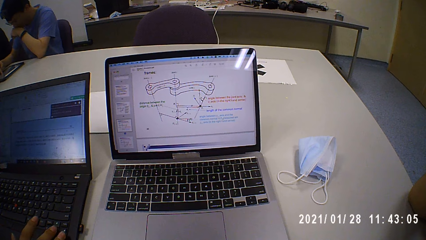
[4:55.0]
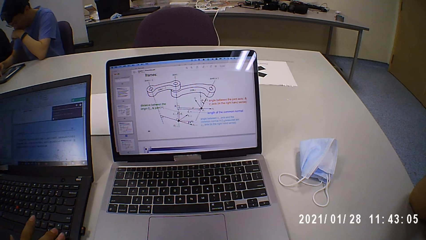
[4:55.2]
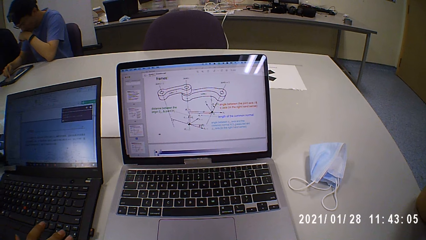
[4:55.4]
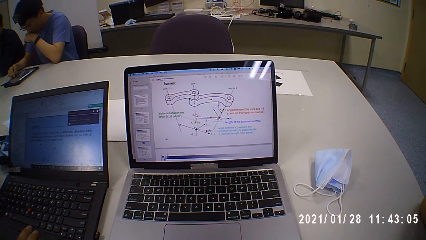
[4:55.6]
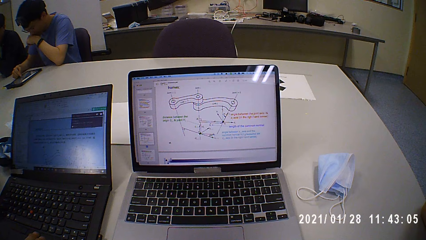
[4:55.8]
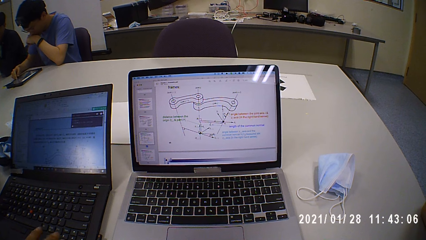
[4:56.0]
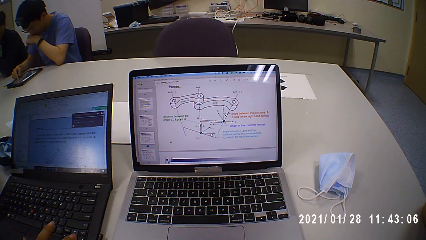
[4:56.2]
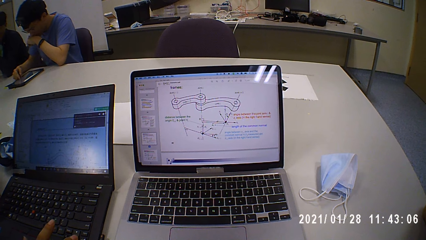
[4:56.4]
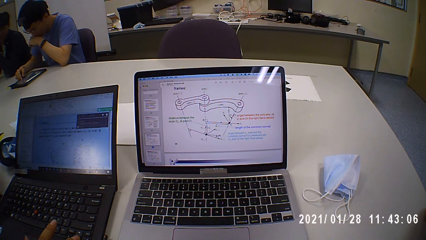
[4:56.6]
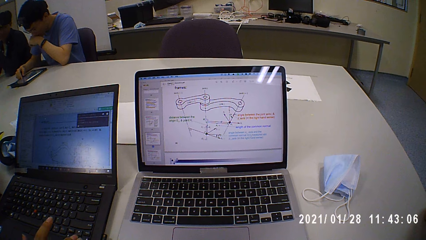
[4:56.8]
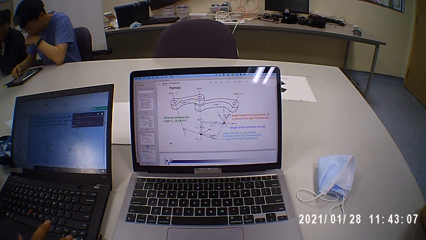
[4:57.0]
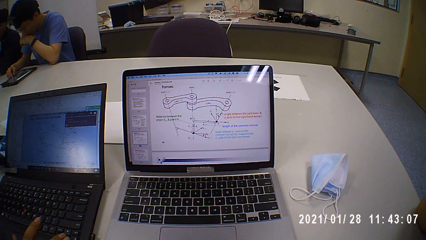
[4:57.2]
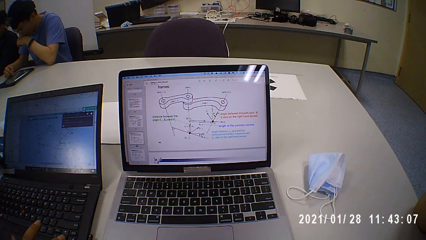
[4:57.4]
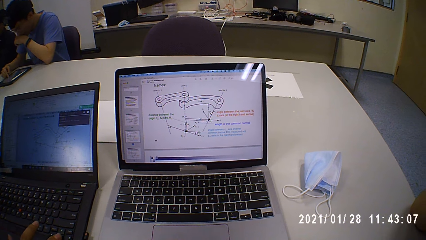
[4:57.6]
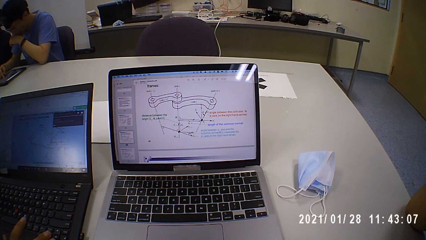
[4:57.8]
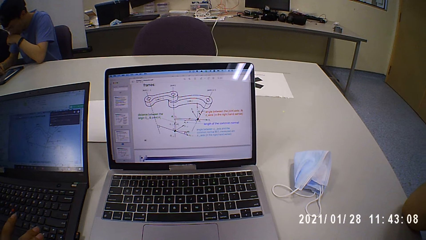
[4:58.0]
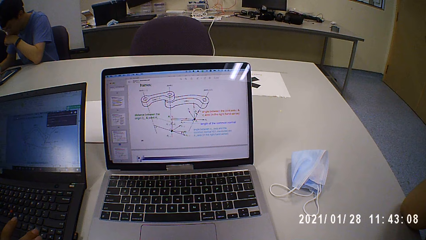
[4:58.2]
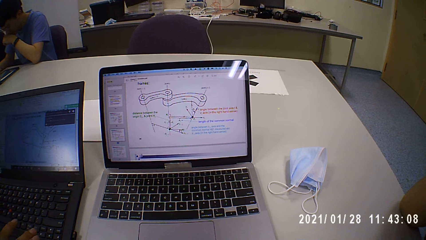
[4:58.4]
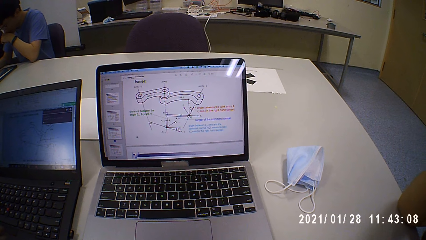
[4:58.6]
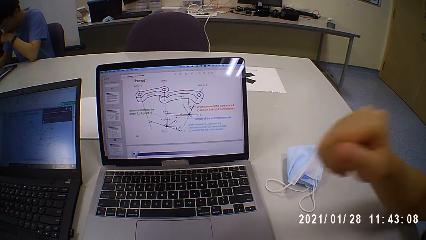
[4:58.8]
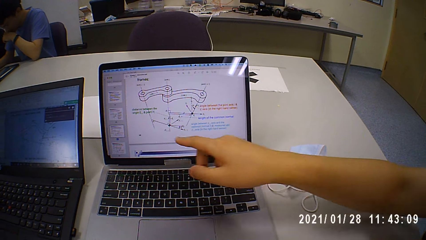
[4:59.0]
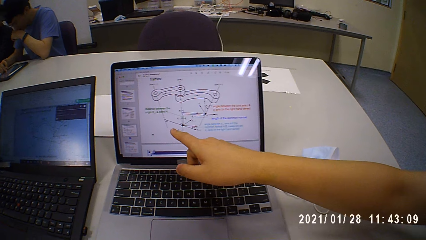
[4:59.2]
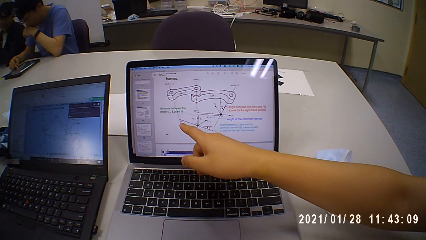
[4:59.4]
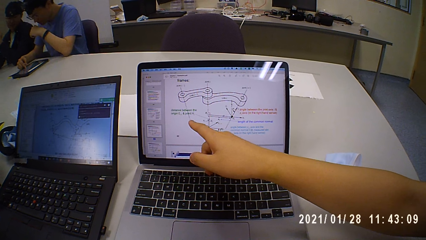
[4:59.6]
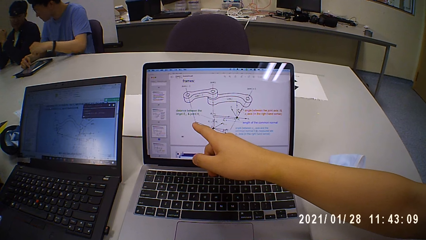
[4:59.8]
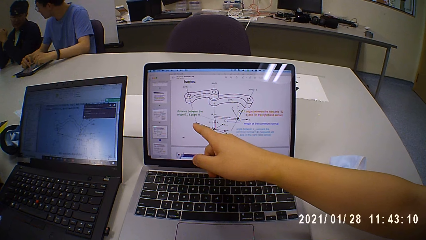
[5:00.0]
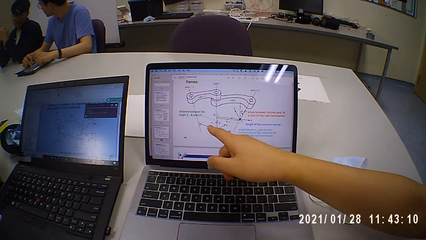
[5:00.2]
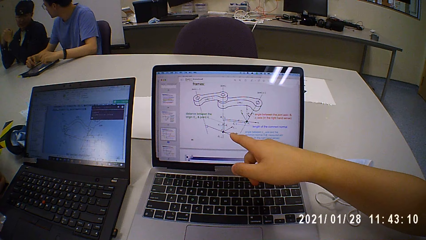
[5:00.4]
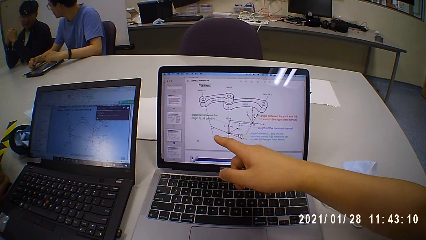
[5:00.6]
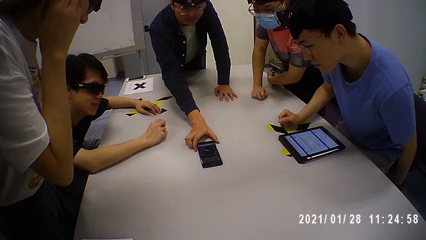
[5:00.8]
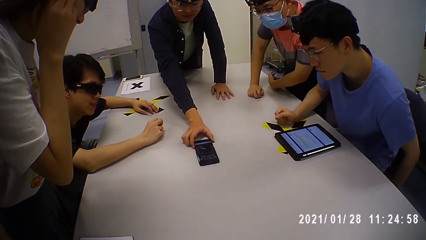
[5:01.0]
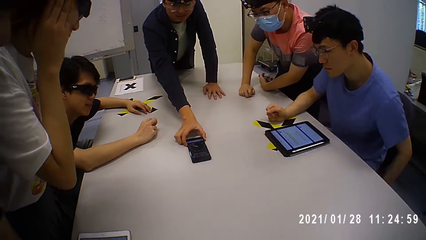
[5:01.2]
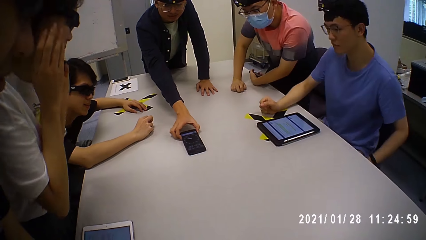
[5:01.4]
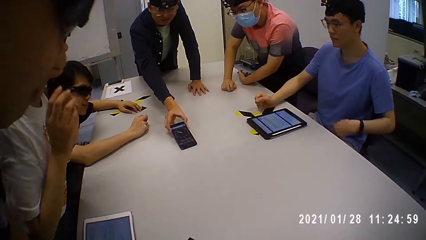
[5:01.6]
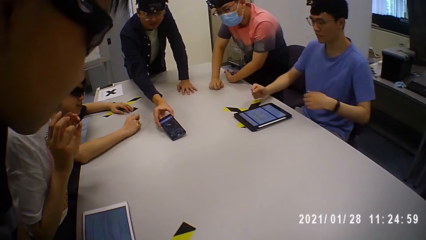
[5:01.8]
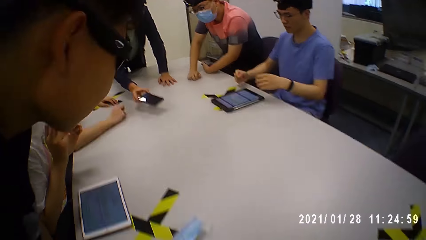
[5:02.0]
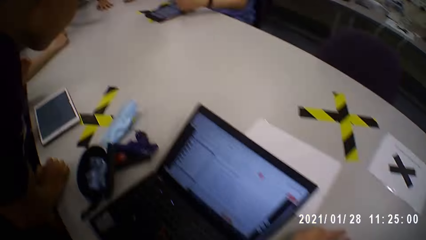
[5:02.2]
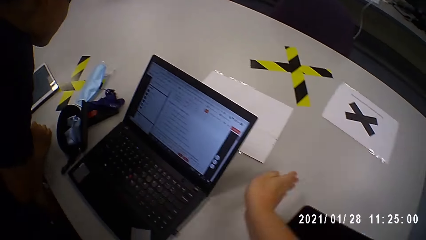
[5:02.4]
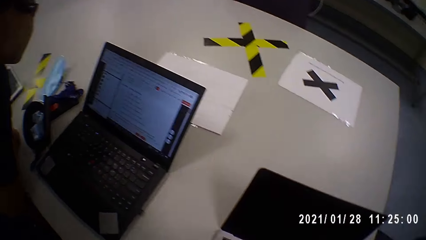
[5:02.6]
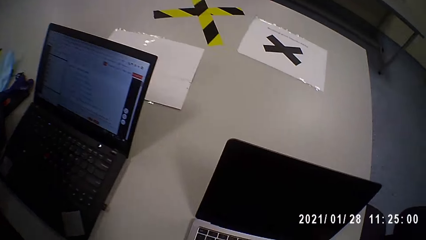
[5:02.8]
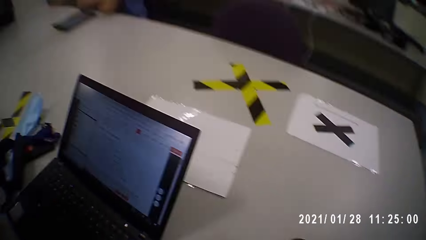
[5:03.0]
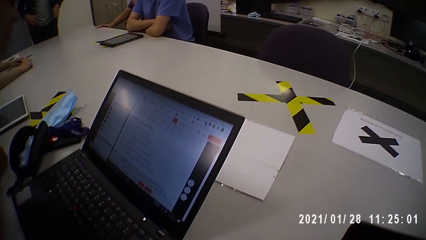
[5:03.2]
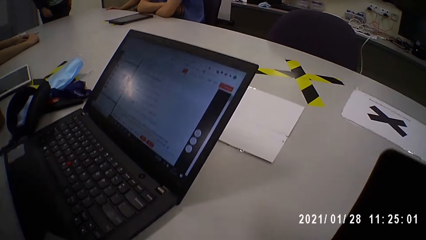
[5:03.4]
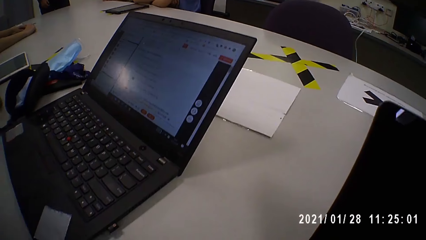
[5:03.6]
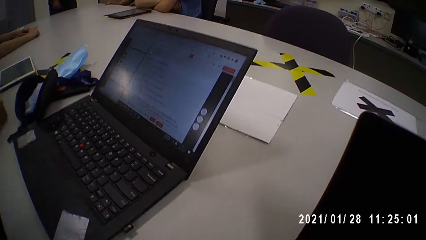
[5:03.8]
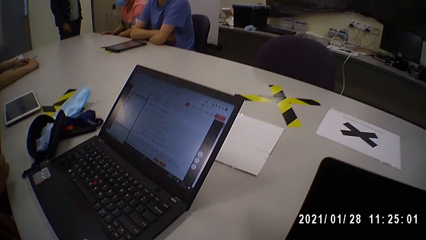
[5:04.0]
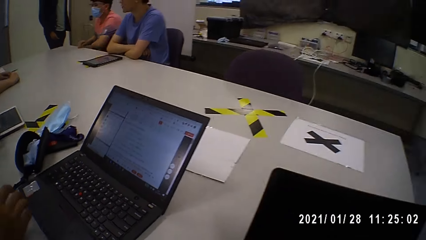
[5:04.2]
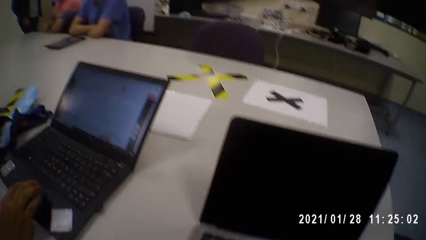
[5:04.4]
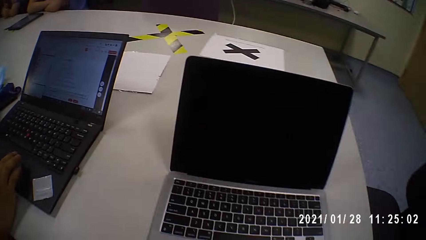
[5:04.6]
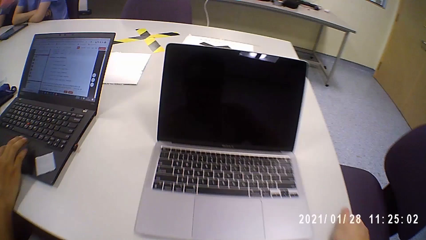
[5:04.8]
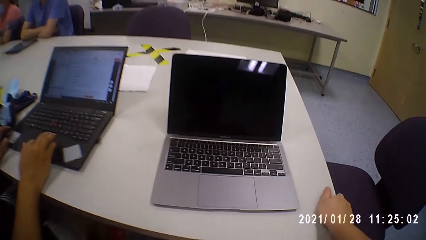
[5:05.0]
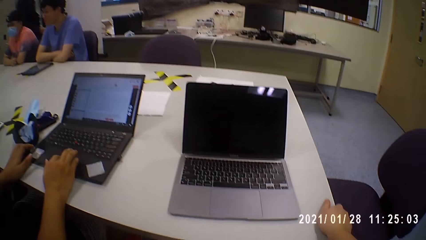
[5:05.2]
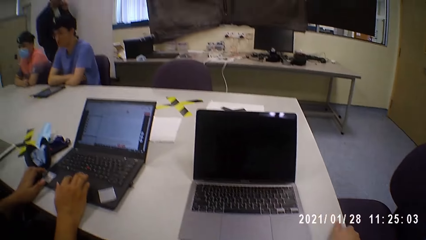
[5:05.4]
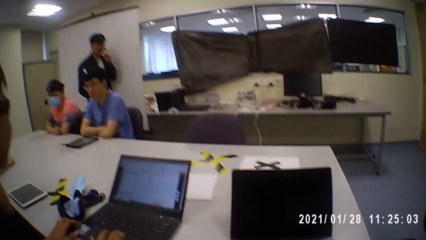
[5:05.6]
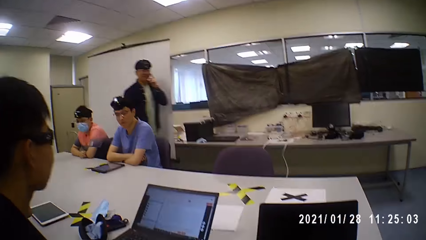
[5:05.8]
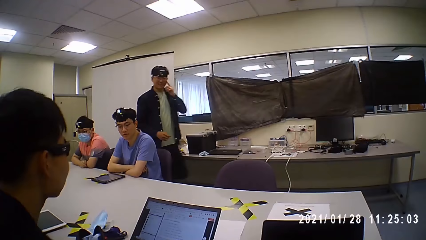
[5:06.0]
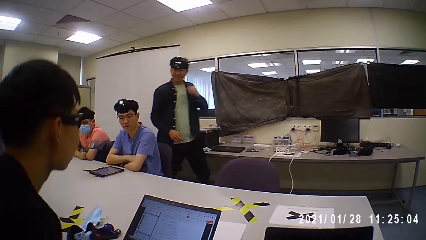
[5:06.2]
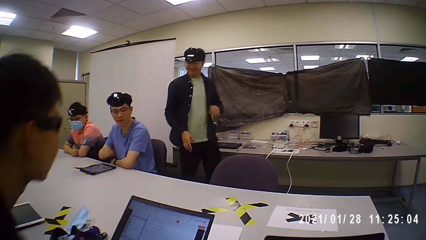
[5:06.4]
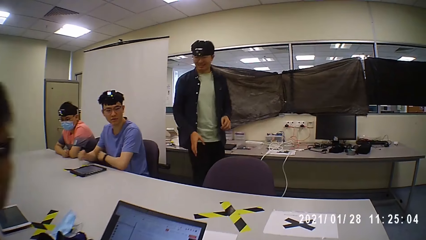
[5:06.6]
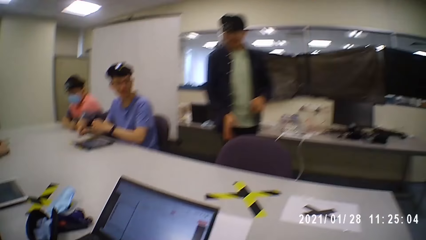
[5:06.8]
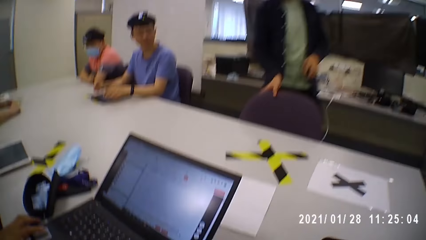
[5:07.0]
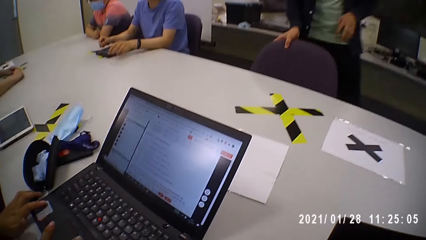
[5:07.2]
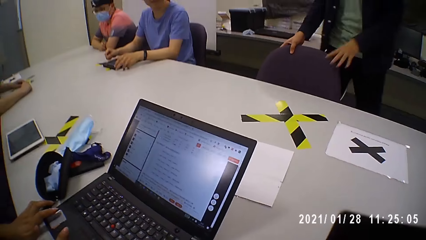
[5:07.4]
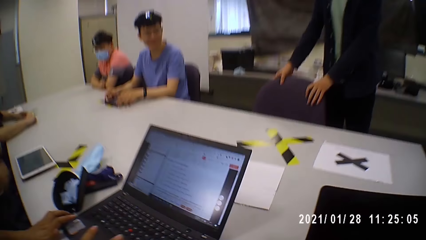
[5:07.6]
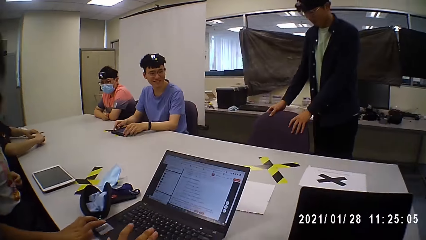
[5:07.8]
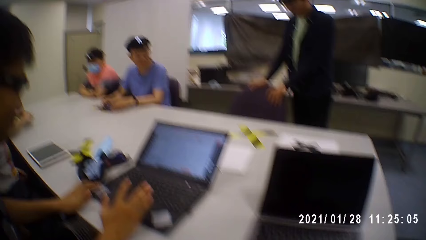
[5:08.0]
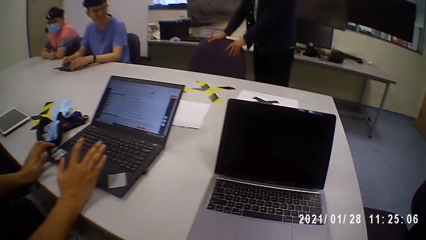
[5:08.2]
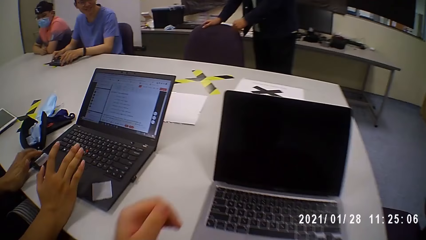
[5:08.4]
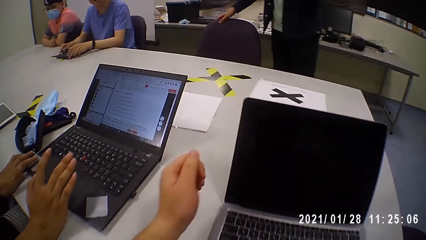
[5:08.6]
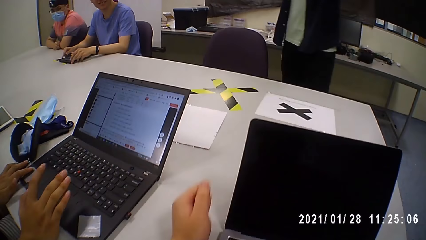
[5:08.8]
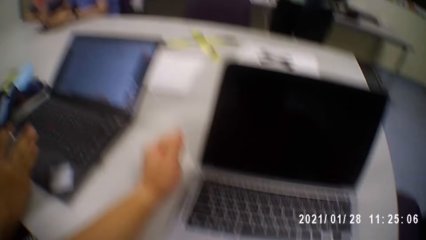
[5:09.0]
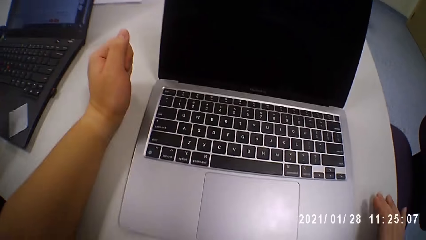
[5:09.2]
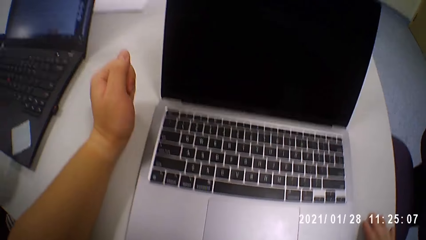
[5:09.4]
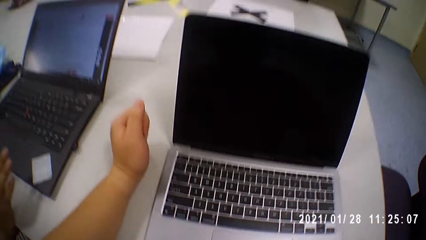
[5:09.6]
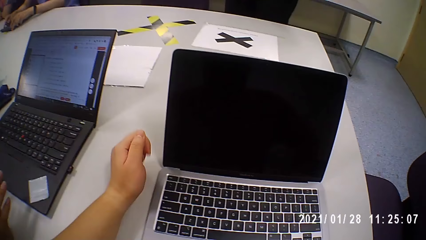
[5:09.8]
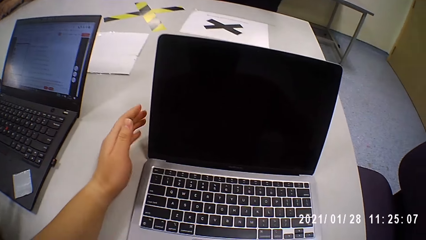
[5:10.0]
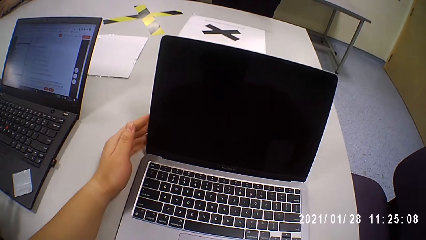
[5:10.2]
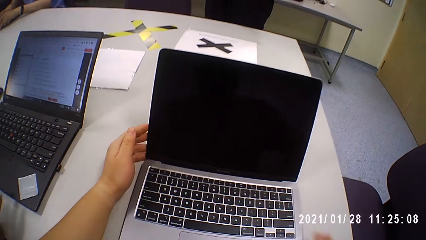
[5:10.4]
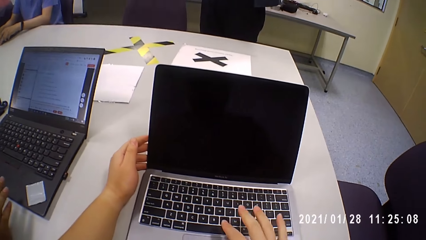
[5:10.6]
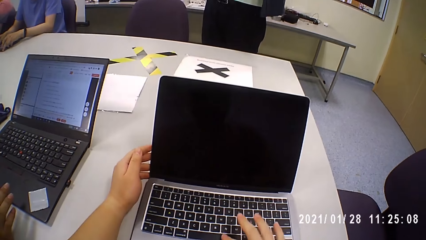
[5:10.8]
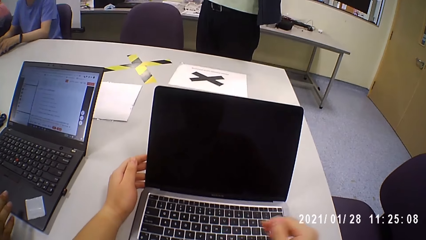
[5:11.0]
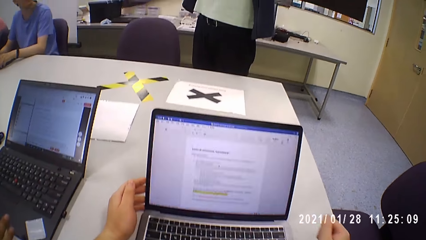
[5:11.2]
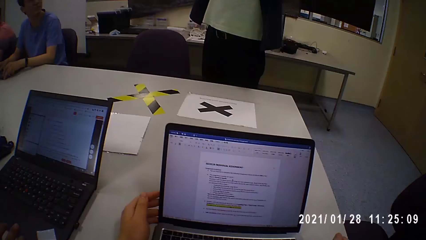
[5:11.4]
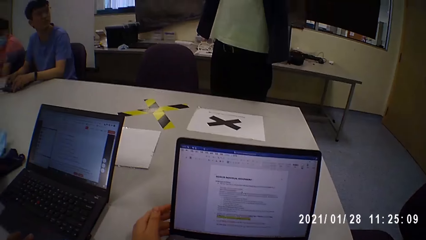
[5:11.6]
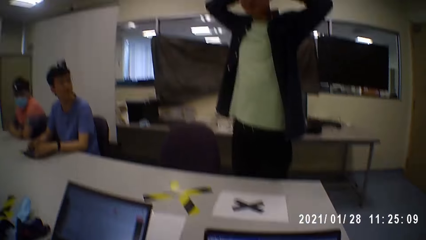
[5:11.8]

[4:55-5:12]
The camera wearer talks to a man. The man touches the laptop keyboard. Another man talks to the camera wearer and points at the laptop. A third man picks up a phone on the table. The camera wearer sits down. The third man walks towards the chair. The camera wearer looks around. The third man touches the chair and grabs the chair. The camera wearer touches the laptop keyboard and looks at the laptop.
